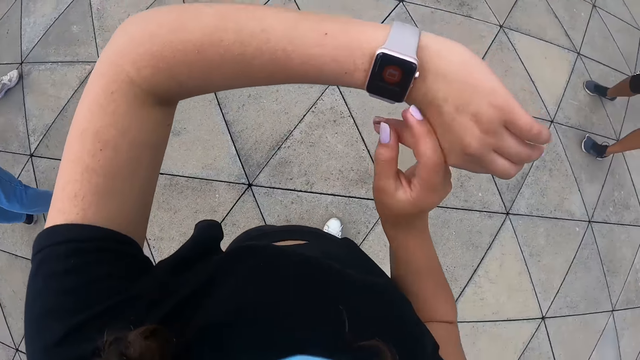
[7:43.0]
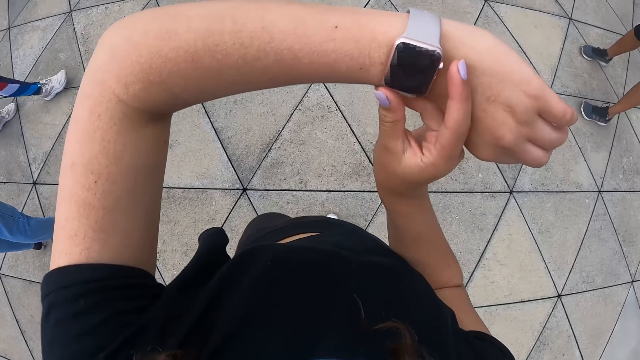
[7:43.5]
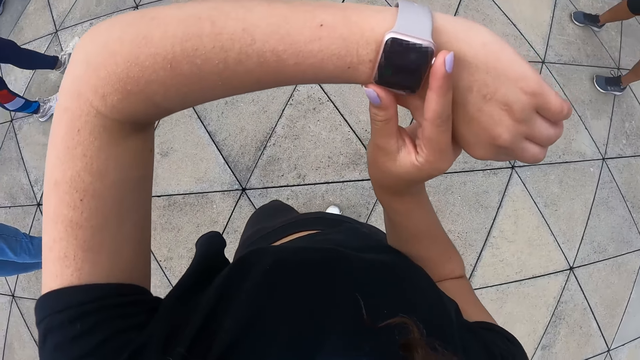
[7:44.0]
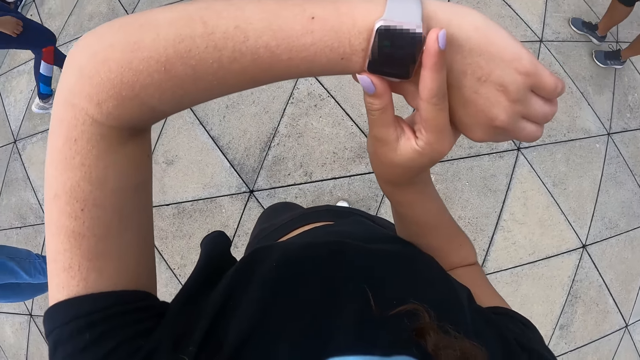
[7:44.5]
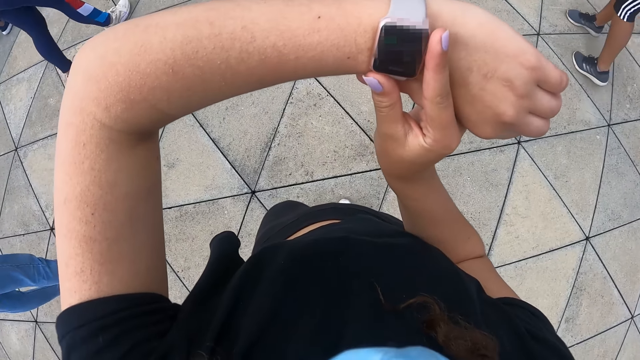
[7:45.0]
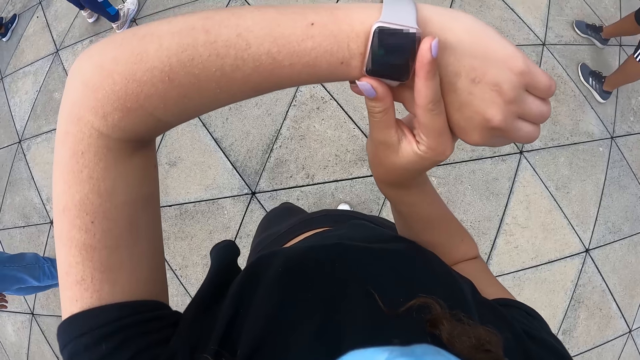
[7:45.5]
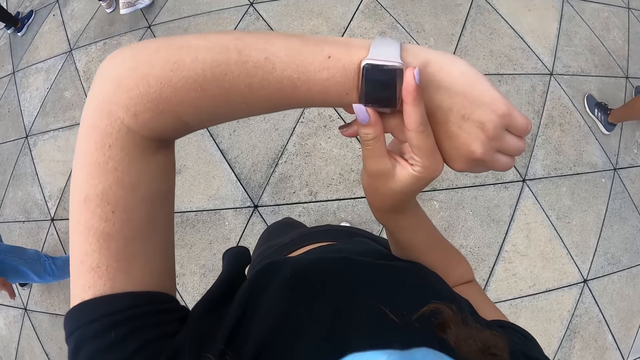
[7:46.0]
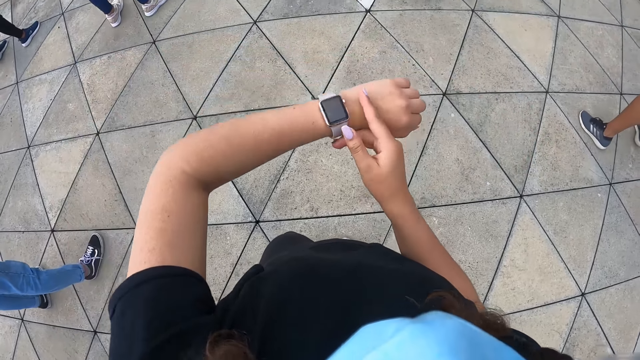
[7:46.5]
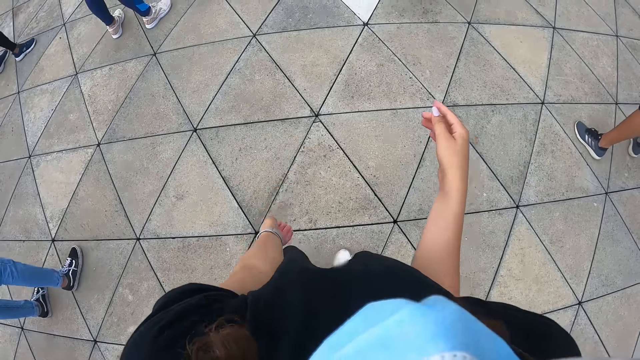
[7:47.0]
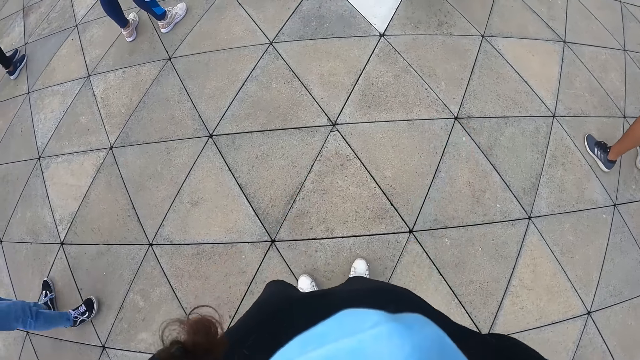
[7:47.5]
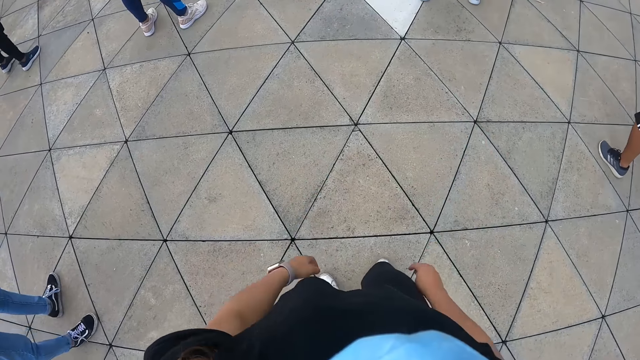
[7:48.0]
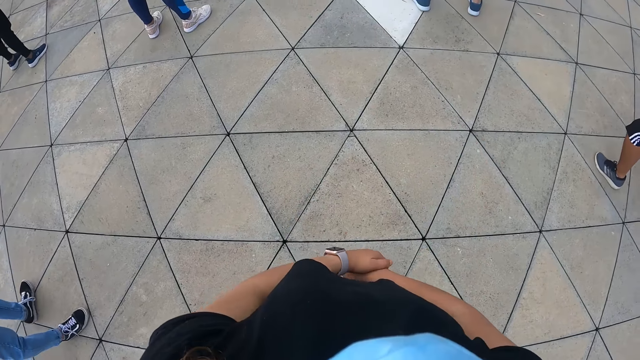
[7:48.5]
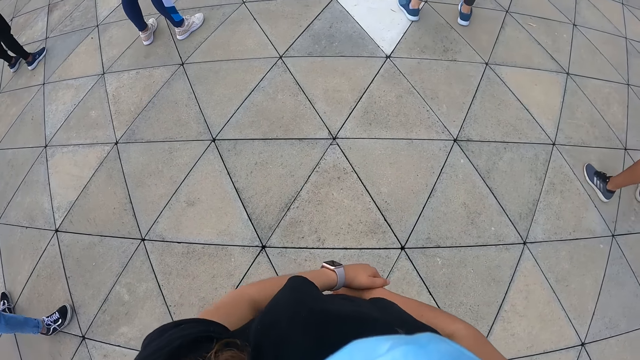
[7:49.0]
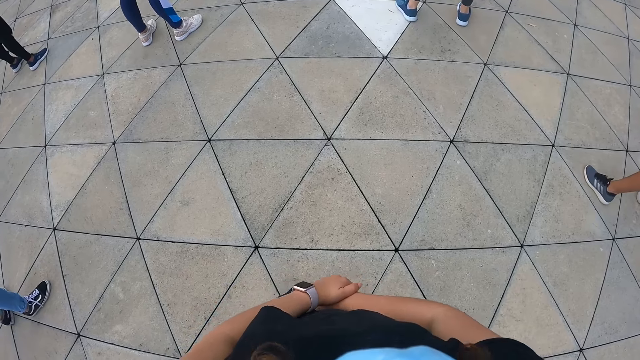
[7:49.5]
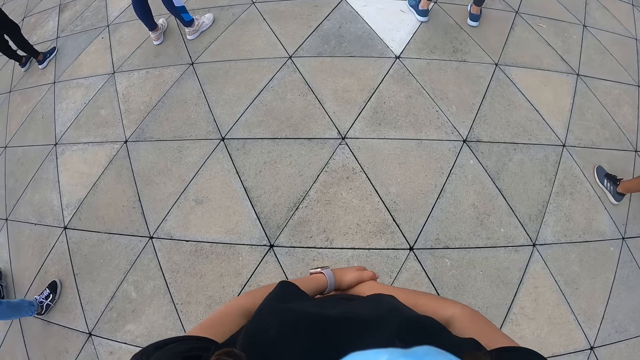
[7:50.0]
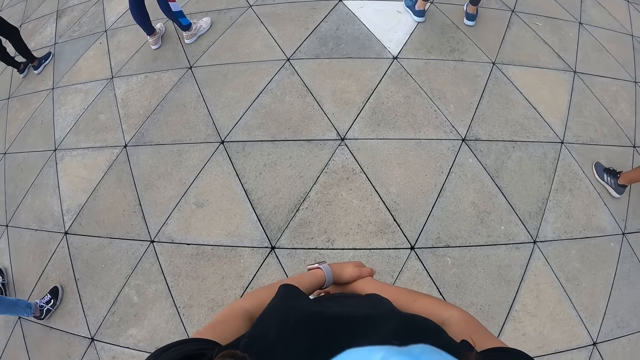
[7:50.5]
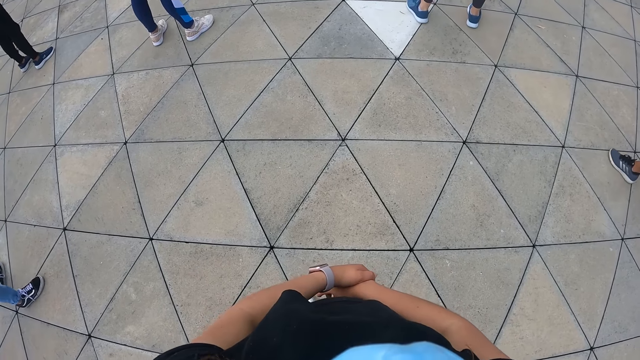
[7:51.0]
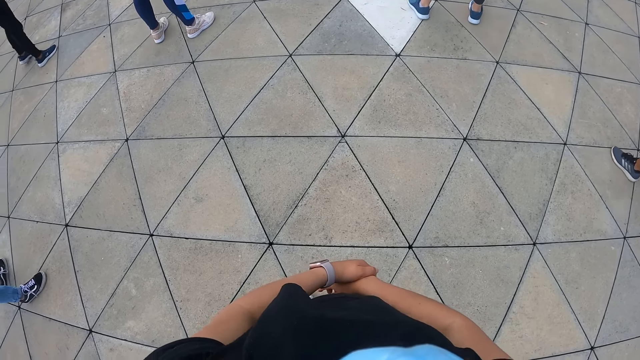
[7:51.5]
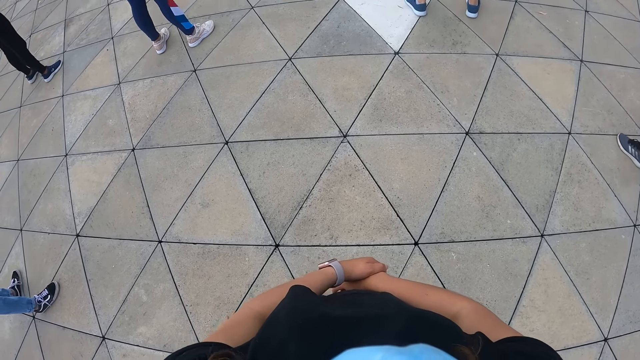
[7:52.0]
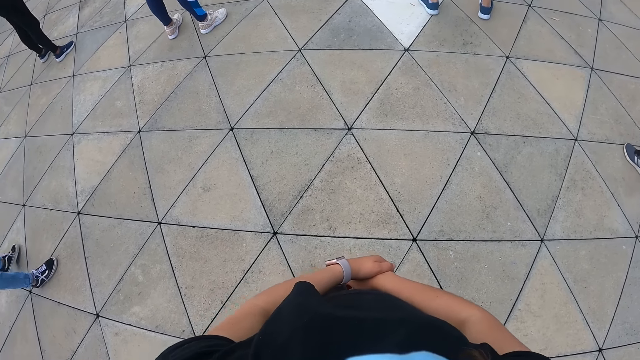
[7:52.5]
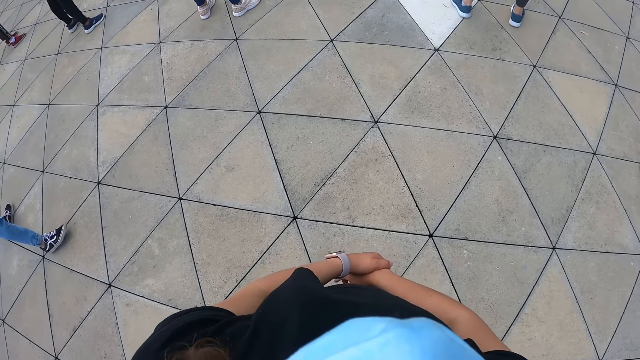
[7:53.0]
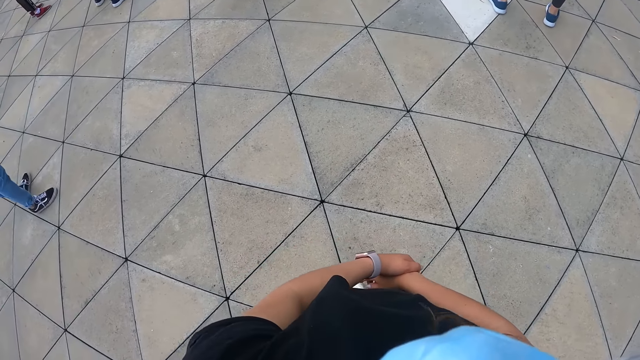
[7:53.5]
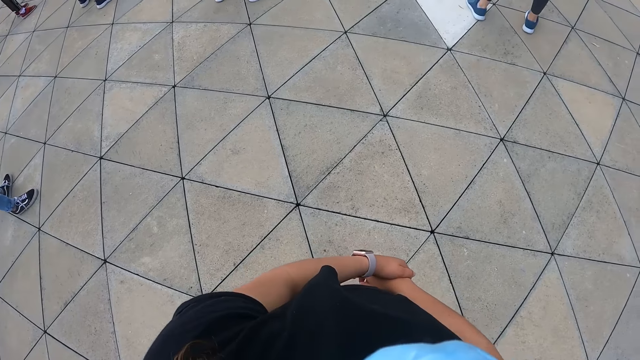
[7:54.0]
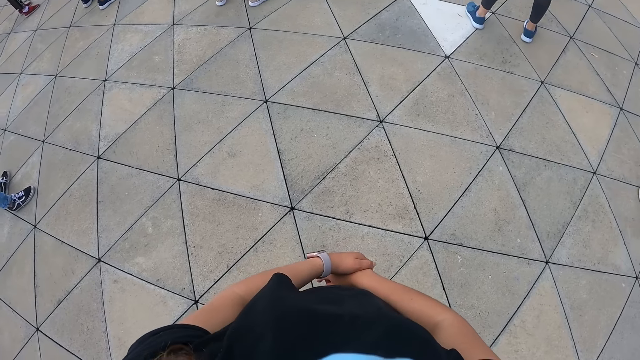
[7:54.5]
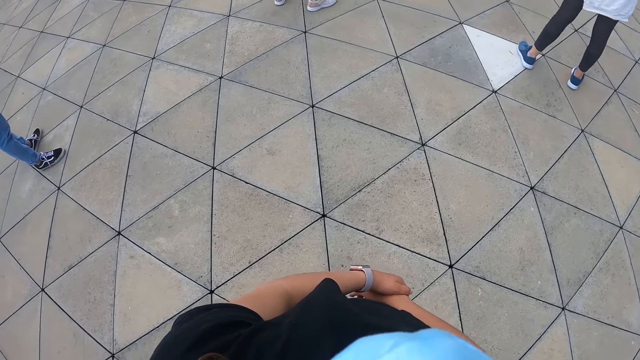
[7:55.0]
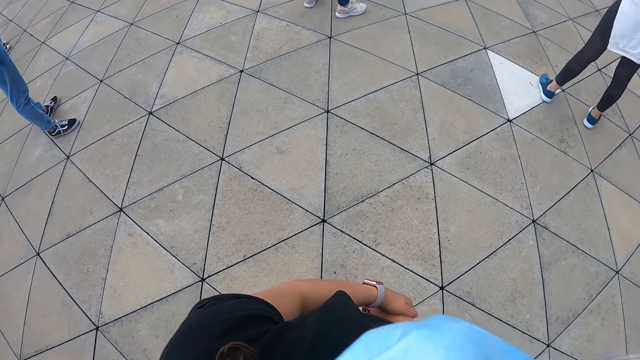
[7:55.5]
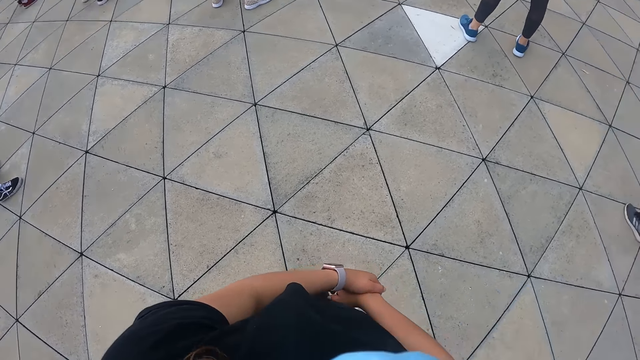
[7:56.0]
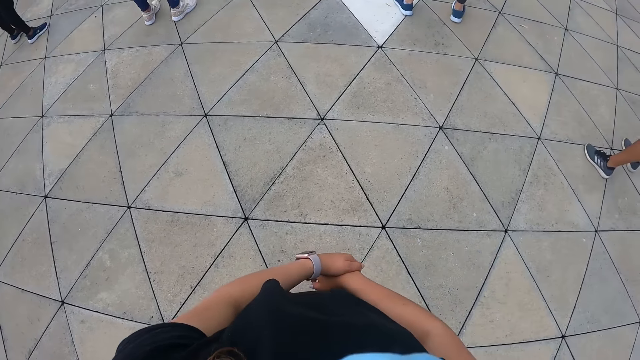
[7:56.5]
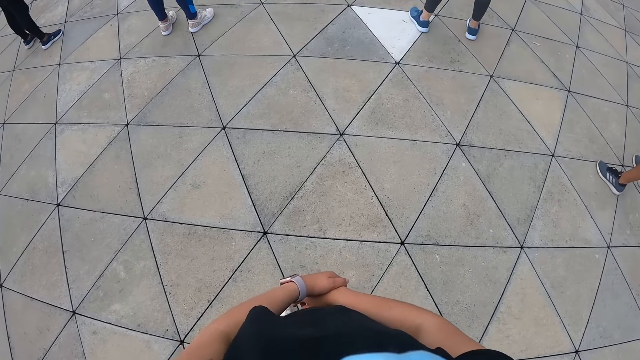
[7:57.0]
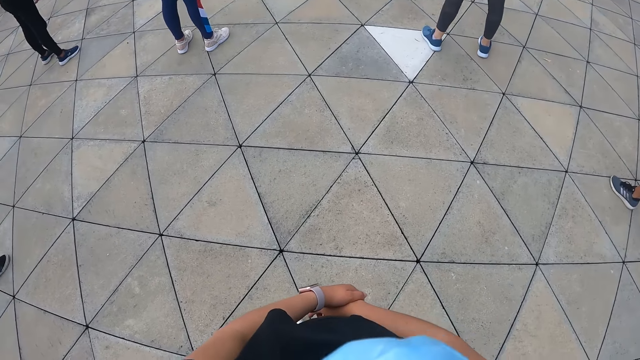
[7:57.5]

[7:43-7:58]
The camera wearer touches her watch. She looks around the field.

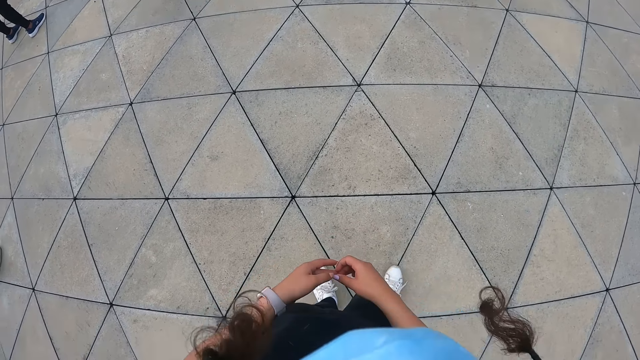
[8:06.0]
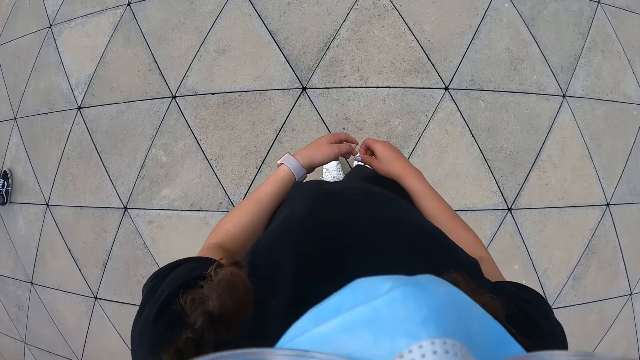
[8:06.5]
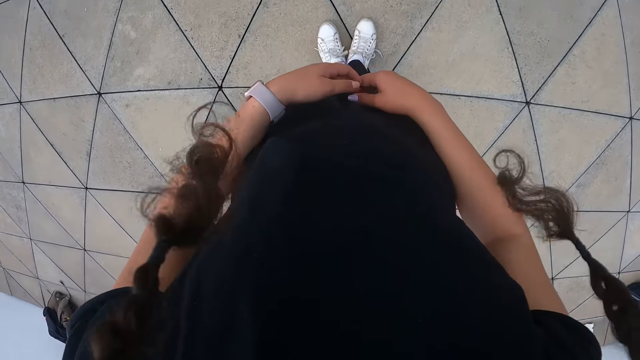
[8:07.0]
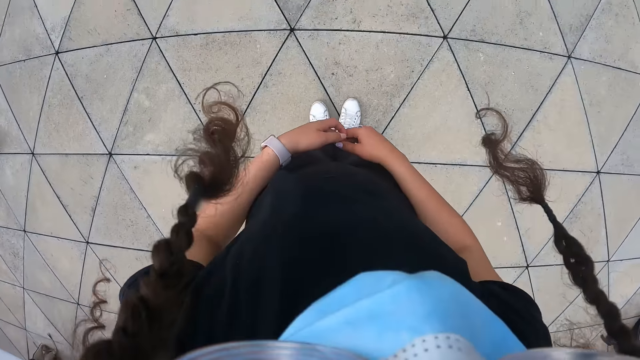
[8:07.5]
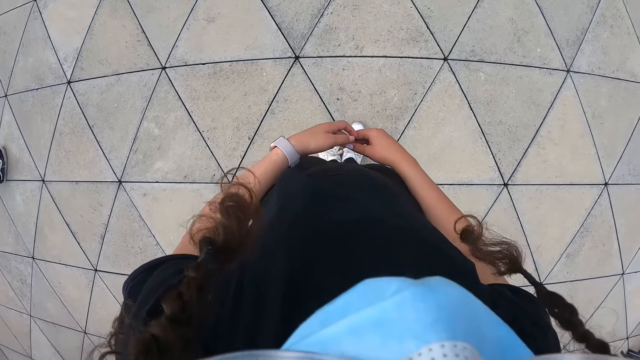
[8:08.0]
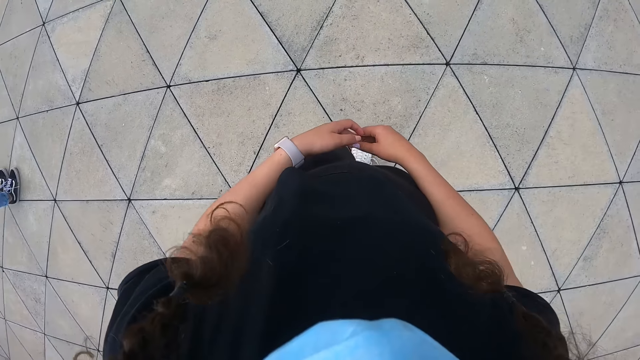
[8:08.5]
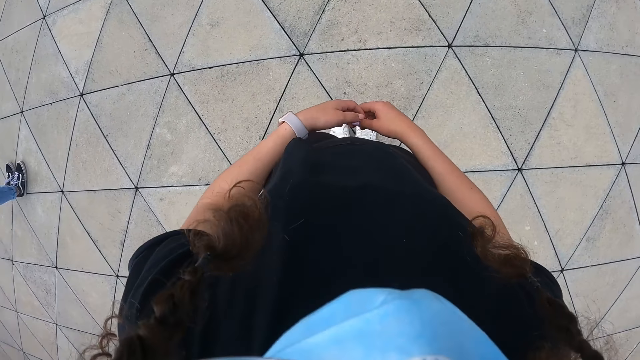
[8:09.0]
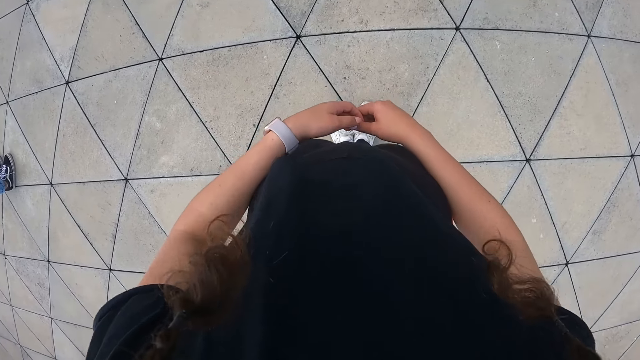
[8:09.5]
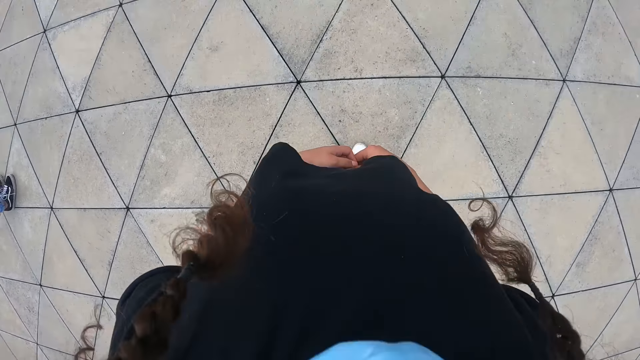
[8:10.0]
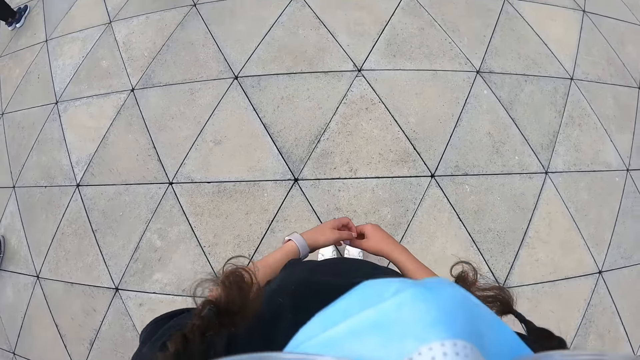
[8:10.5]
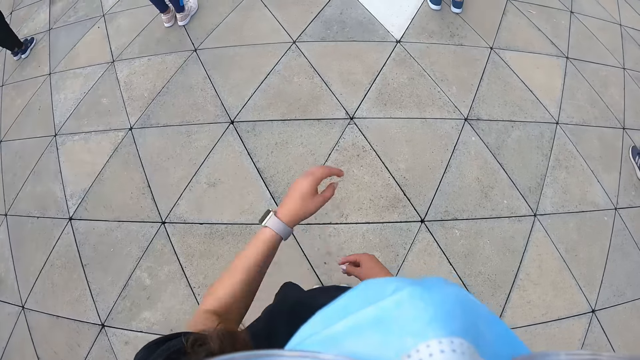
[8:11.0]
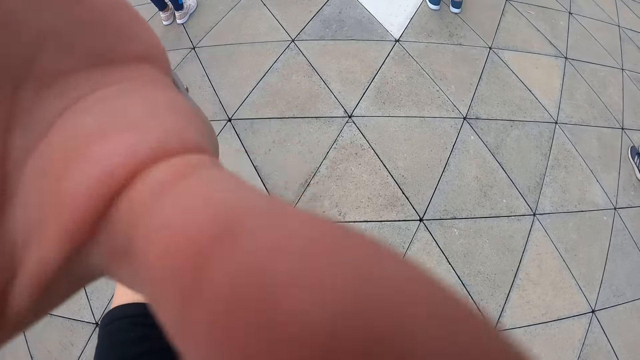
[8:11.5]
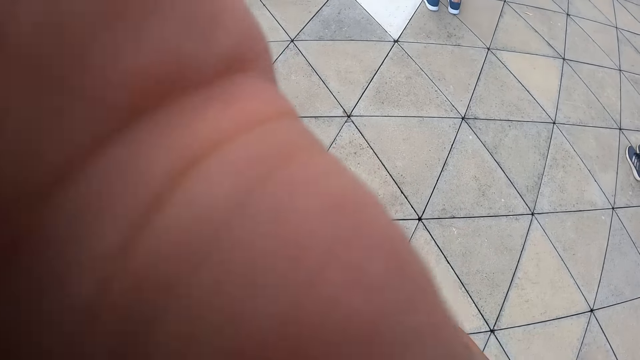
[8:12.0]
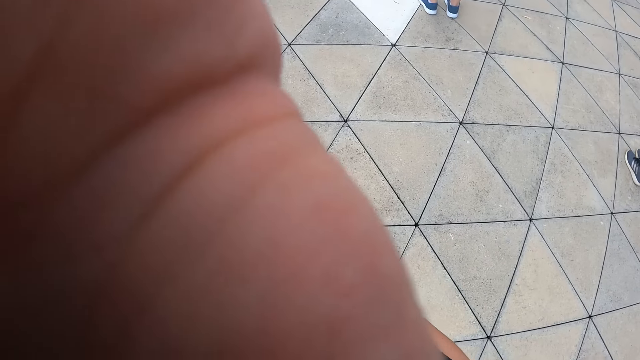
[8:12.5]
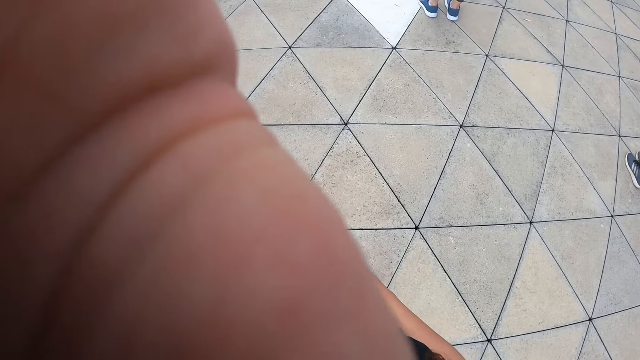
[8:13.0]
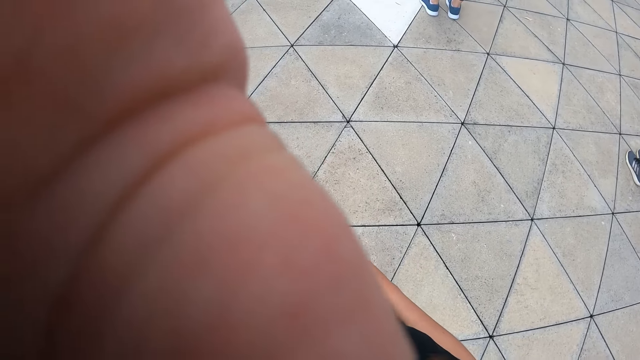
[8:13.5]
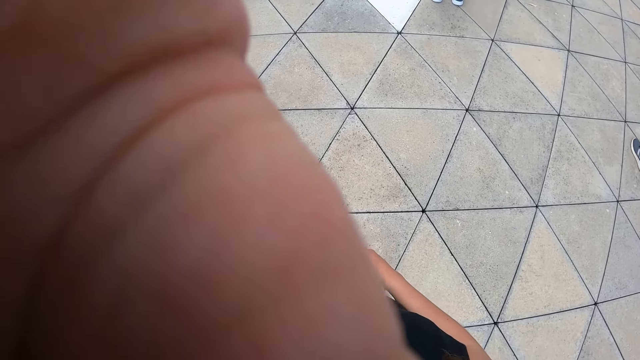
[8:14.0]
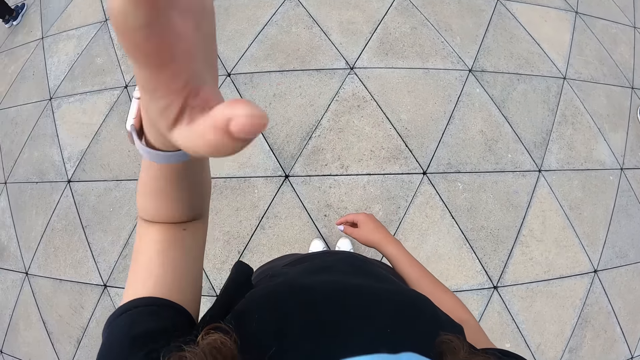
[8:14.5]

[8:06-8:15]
The camera wearer exercises on the ground. She adjusts the camera with her left hand.
